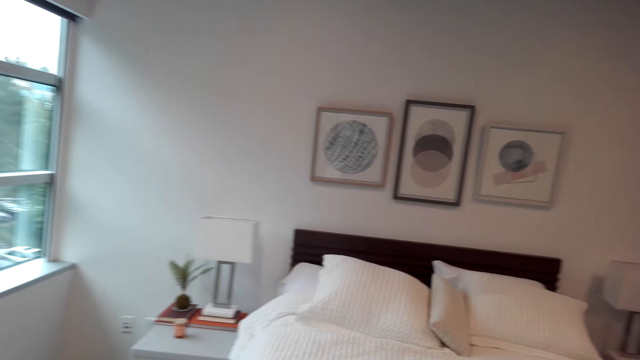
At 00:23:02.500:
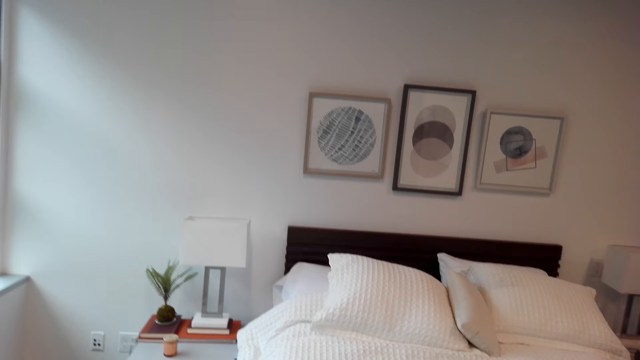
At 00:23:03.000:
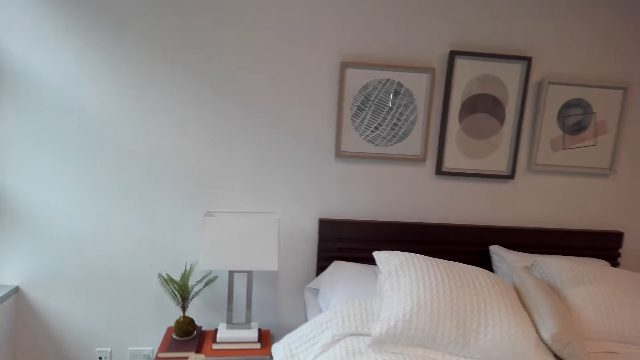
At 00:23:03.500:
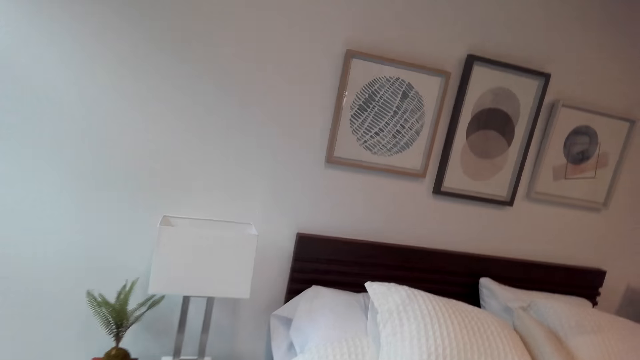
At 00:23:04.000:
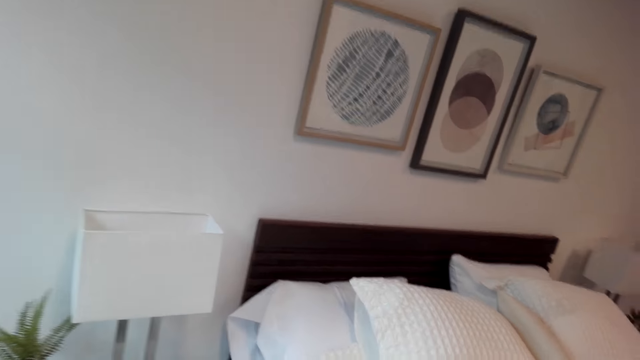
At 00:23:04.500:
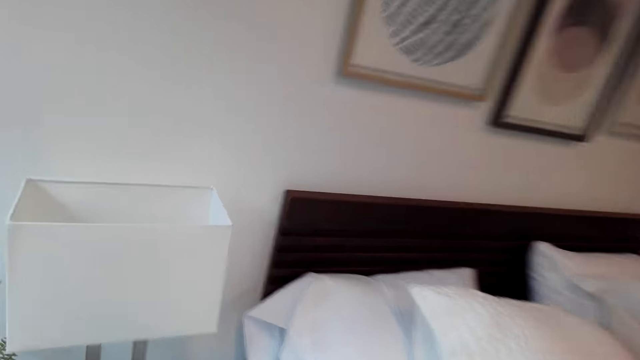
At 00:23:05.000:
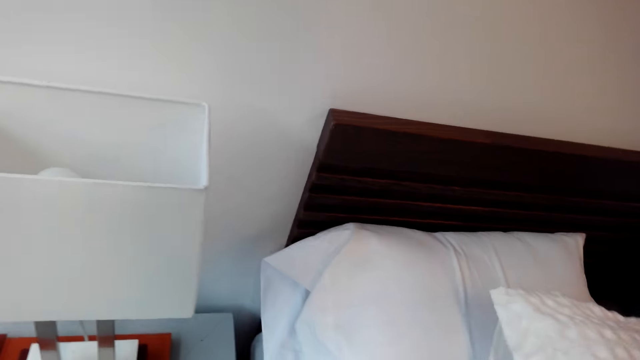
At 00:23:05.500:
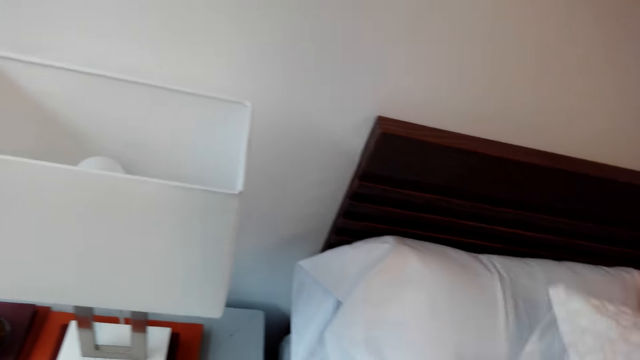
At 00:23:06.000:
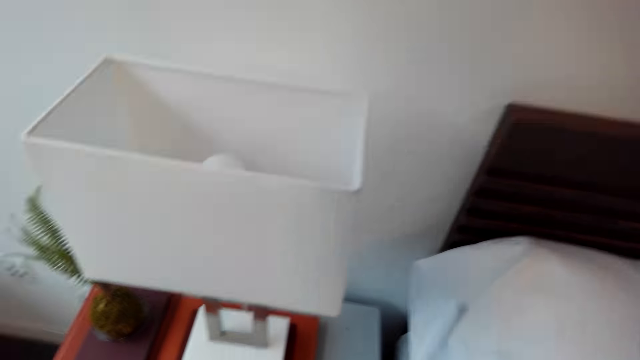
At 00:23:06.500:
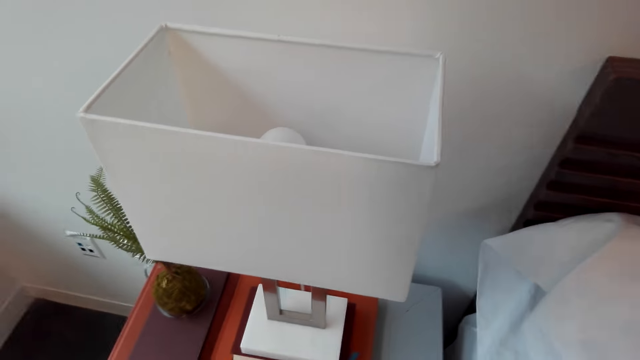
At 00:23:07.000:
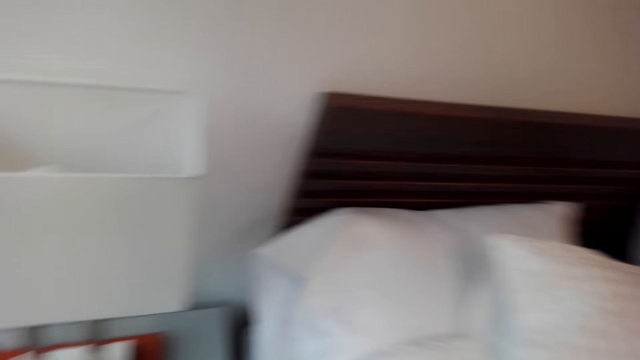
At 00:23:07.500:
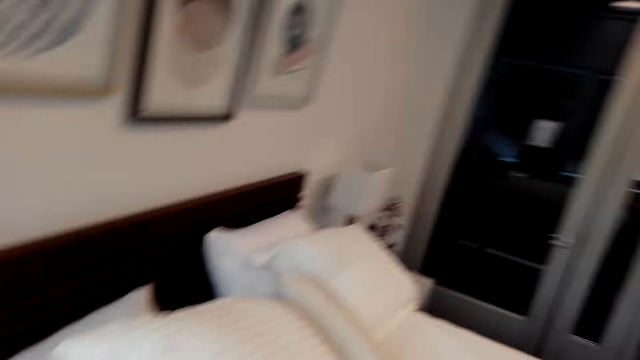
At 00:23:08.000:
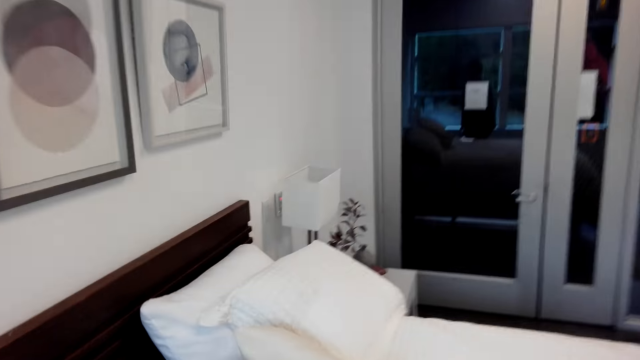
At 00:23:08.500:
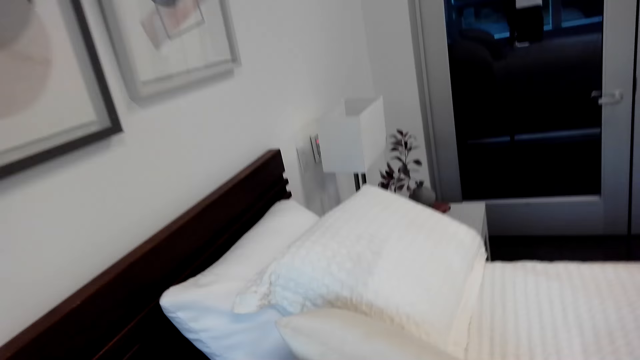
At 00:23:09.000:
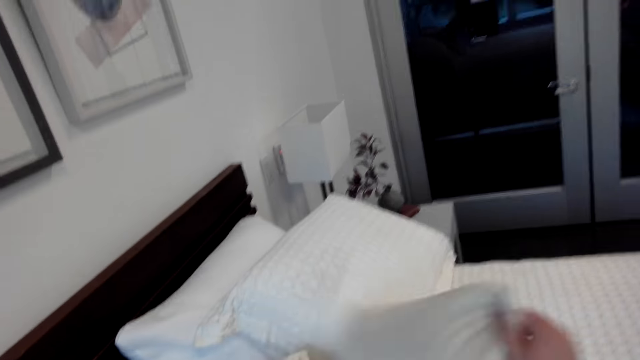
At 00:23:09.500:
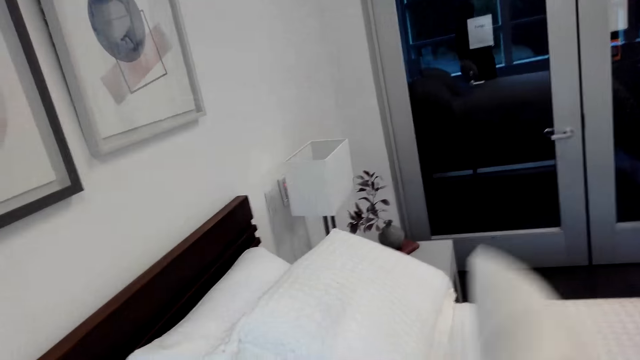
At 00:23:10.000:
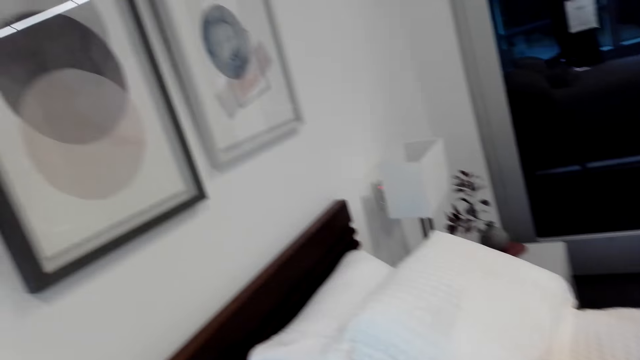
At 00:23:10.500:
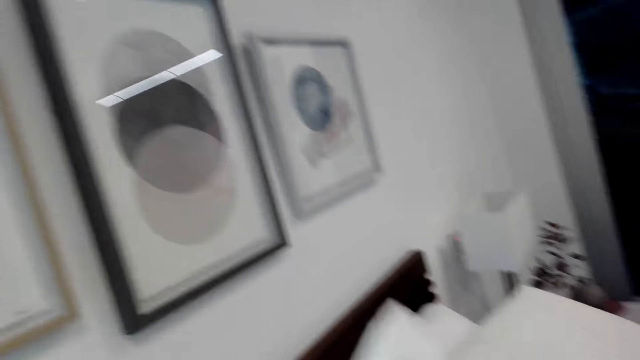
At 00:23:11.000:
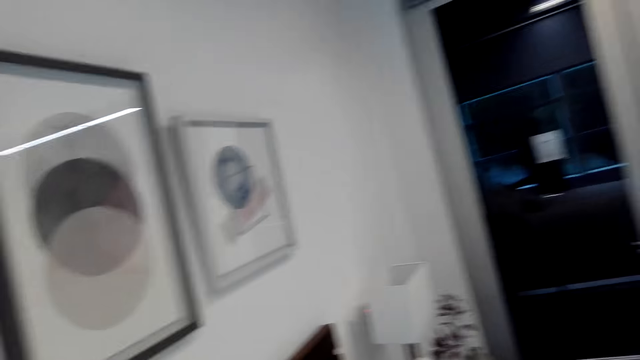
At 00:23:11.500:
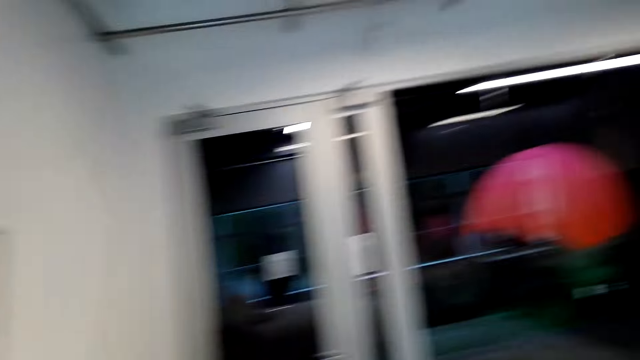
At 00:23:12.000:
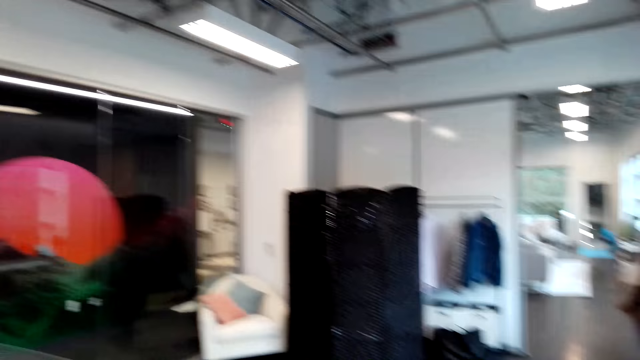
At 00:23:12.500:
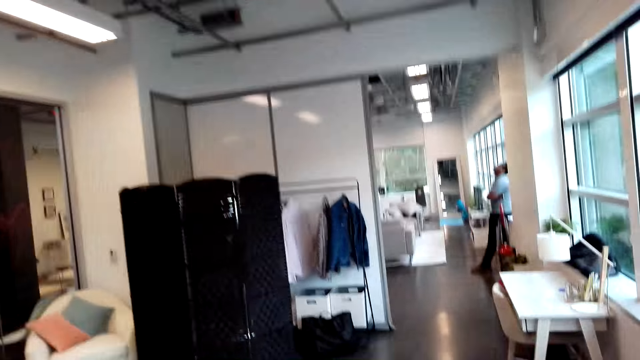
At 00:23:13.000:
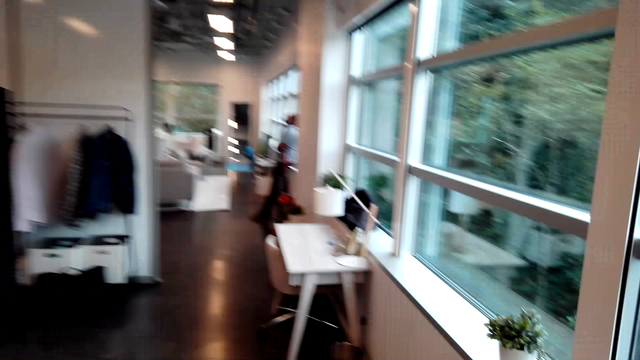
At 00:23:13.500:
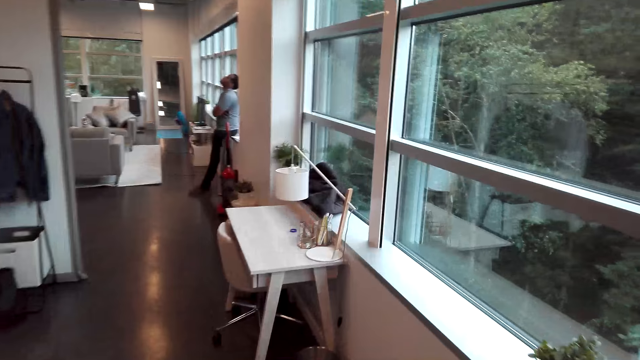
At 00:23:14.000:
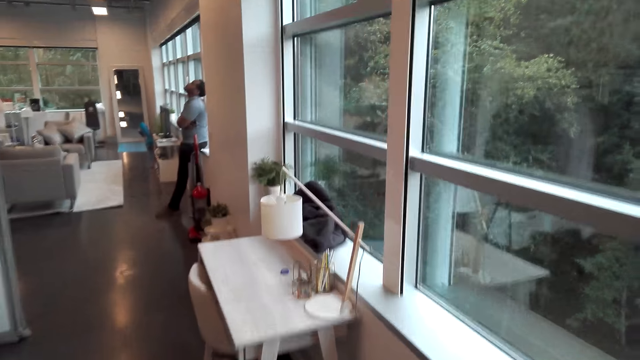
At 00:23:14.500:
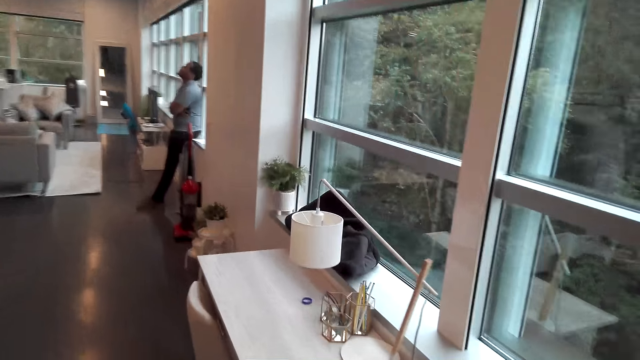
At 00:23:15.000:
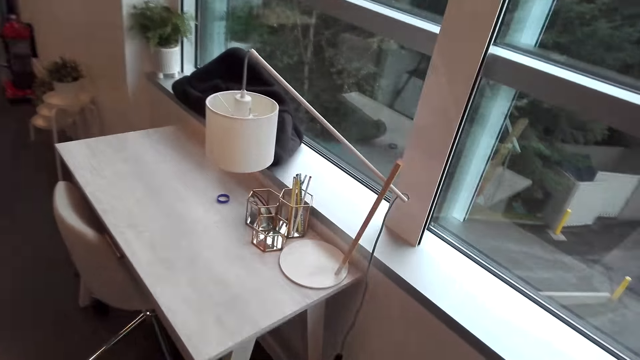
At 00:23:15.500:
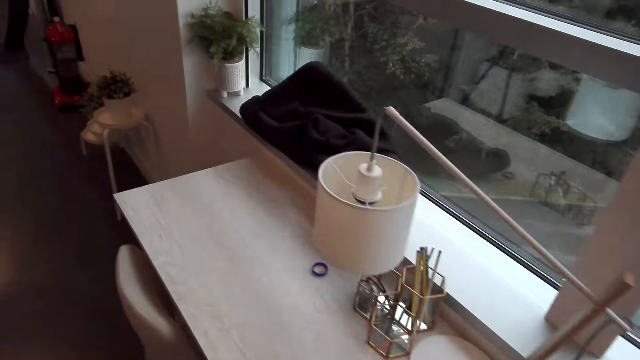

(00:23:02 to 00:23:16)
The camera wearer tidies up the bed. They move a pillow. They move the pillow again. They walk around the room.

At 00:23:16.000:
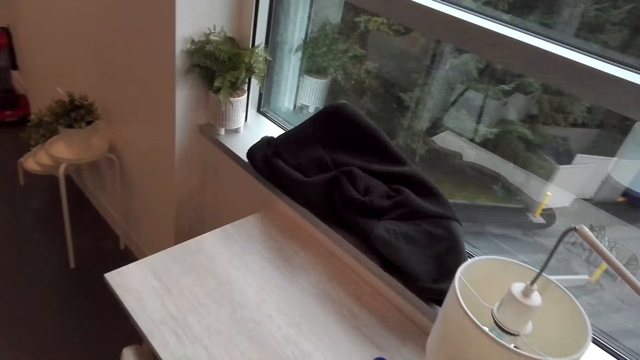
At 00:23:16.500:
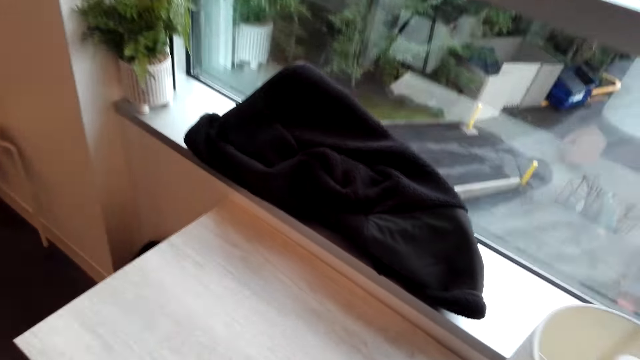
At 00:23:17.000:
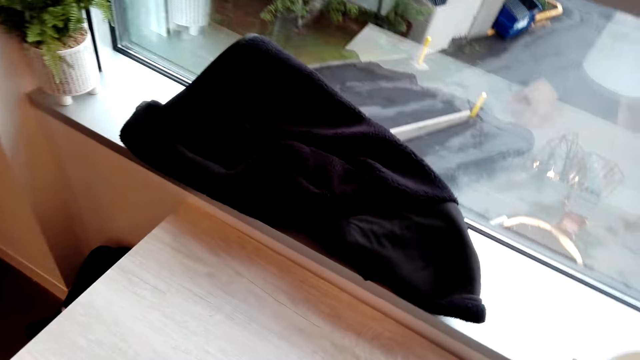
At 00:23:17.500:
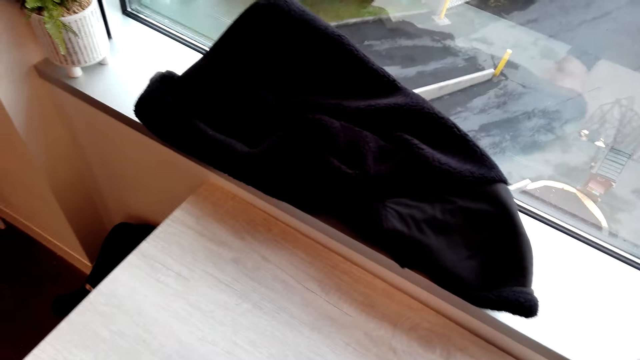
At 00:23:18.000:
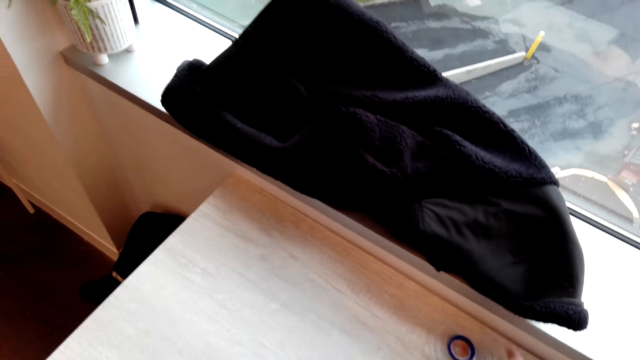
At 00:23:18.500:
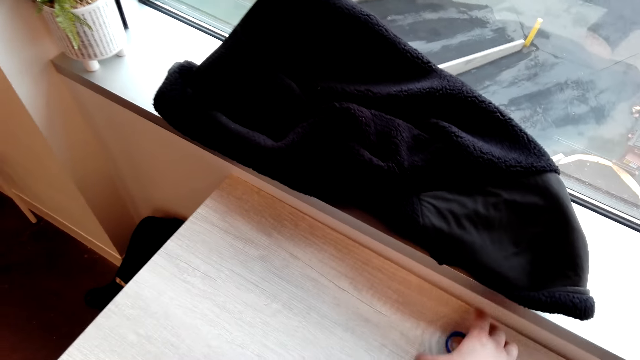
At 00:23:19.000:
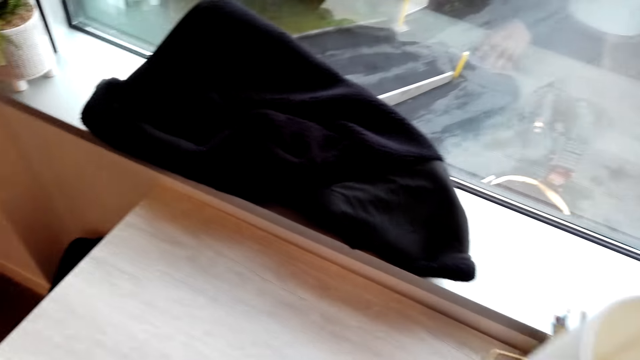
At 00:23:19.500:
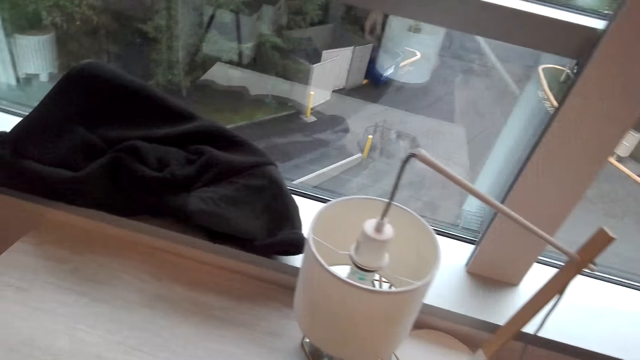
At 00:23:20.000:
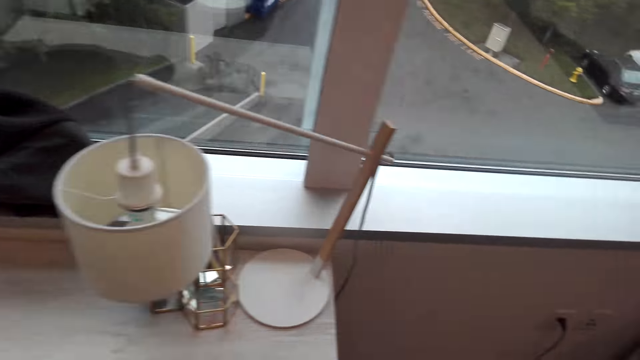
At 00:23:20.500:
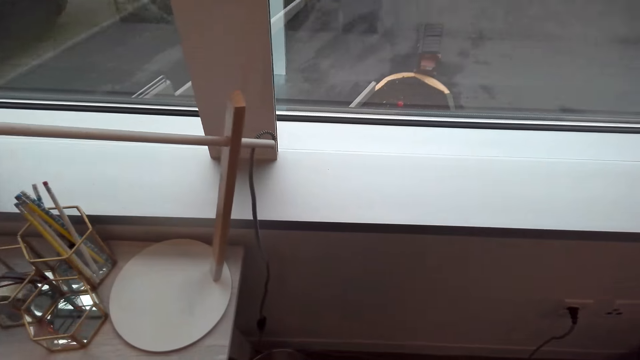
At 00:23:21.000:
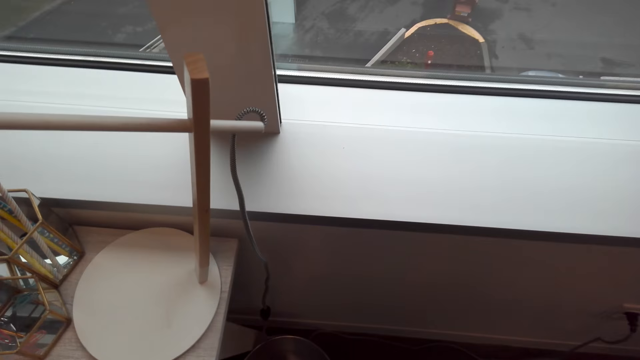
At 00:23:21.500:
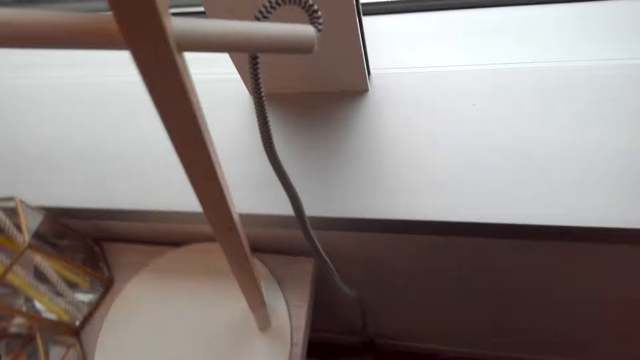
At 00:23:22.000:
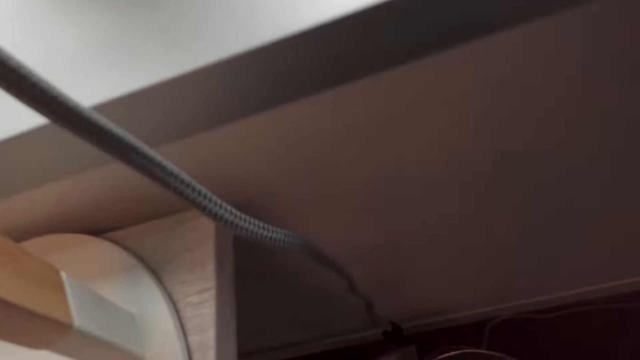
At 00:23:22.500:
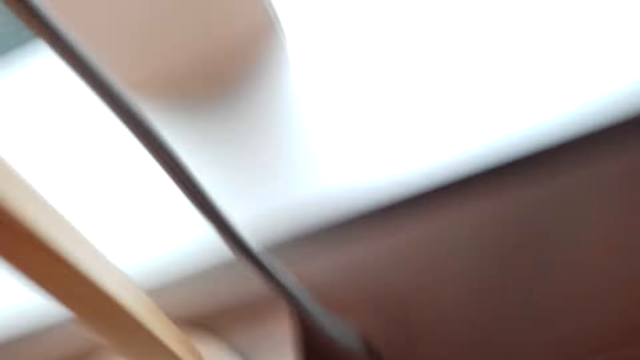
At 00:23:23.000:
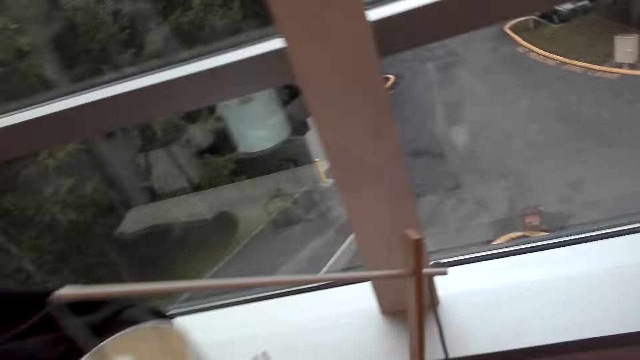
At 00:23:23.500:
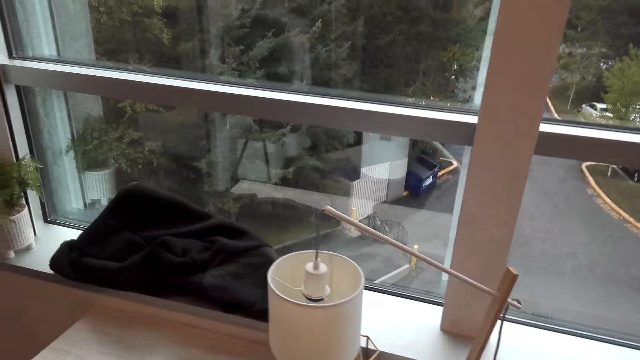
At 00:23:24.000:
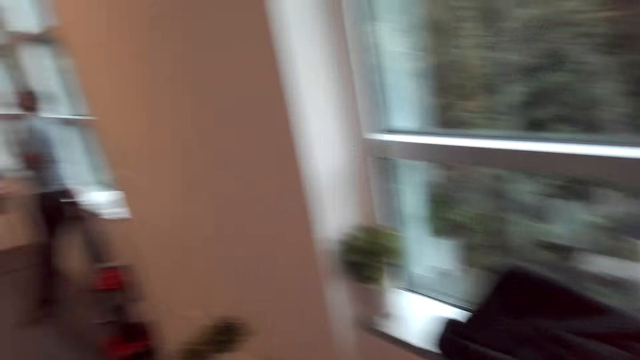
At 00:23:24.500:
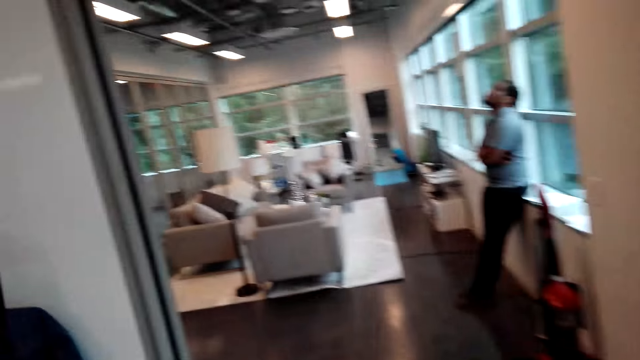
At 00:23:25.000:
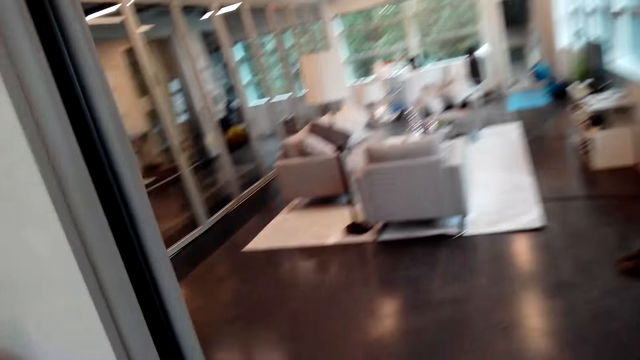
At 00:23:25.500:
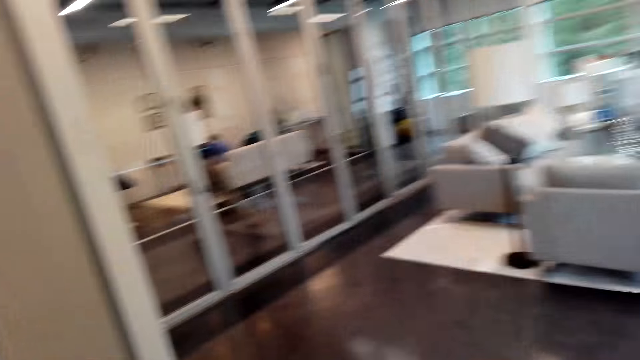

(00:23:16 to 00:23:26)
The camera wearer picks up an object from the table. They walk around the room. They put the object in the trash bin. They walk around the room.
